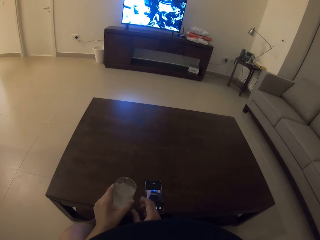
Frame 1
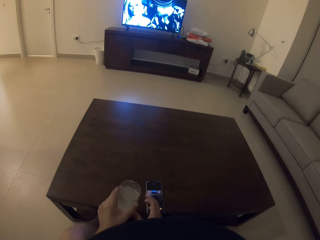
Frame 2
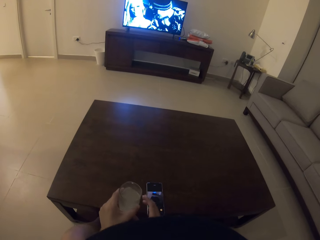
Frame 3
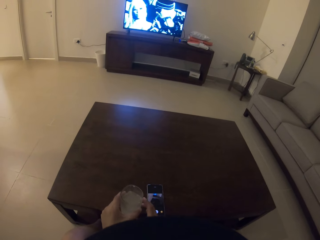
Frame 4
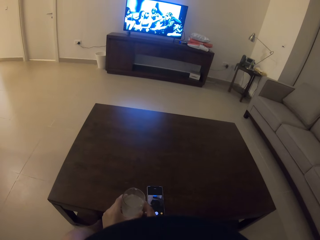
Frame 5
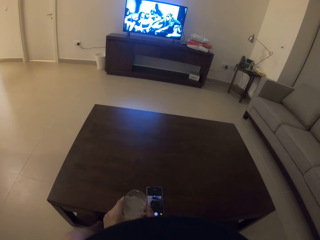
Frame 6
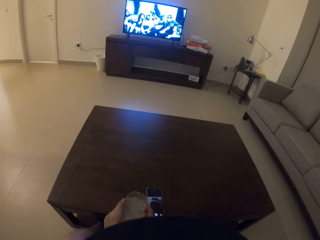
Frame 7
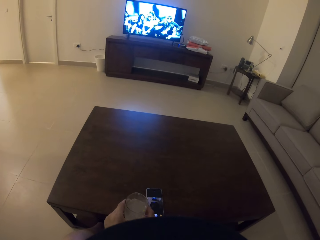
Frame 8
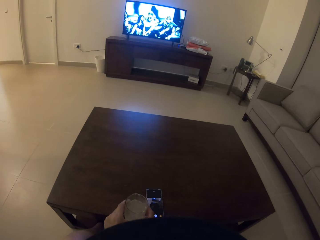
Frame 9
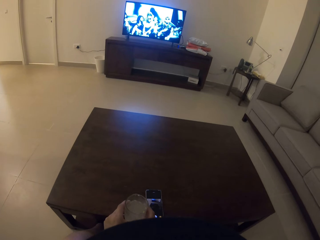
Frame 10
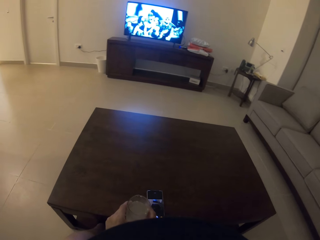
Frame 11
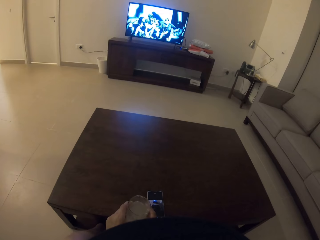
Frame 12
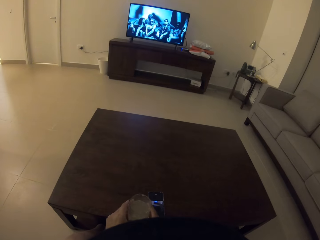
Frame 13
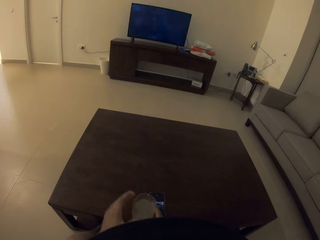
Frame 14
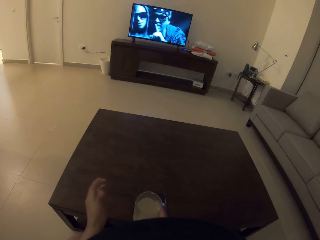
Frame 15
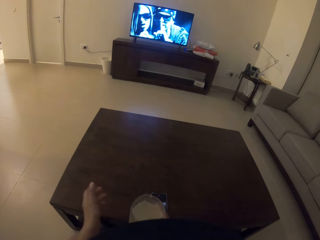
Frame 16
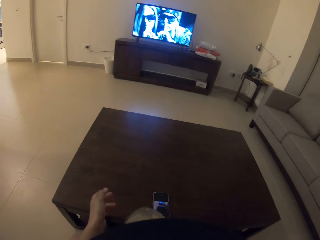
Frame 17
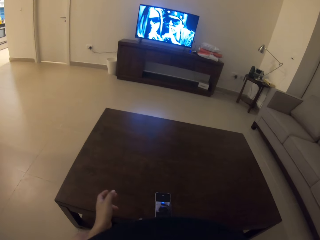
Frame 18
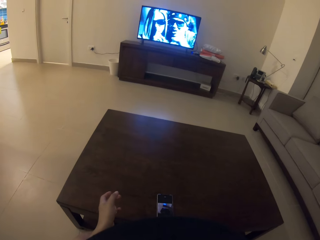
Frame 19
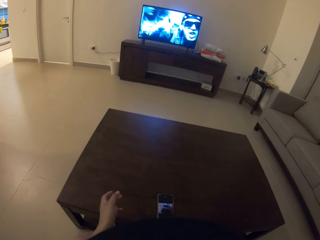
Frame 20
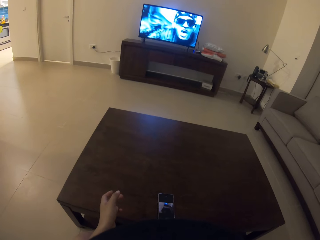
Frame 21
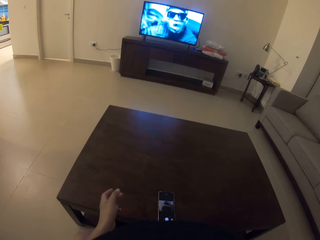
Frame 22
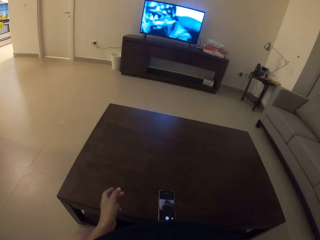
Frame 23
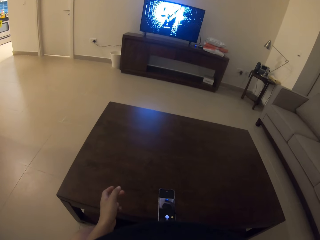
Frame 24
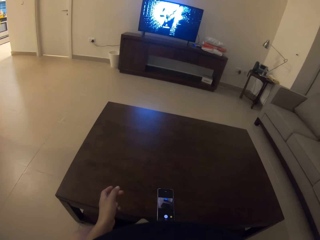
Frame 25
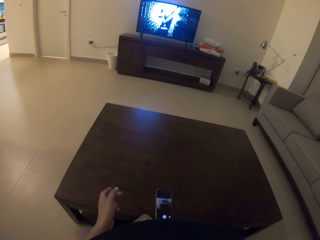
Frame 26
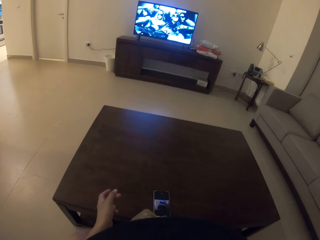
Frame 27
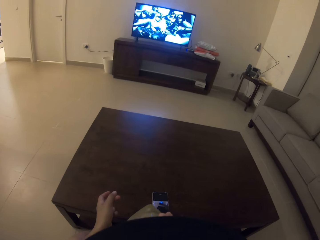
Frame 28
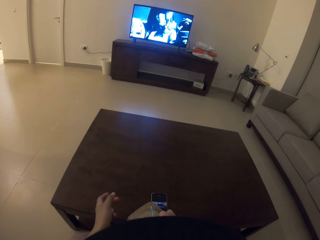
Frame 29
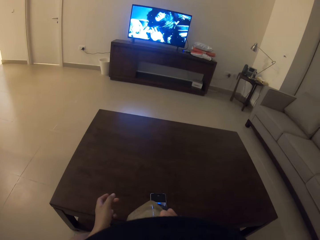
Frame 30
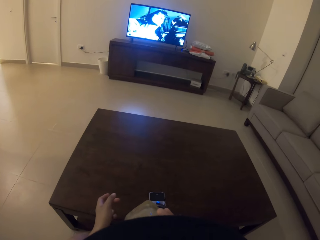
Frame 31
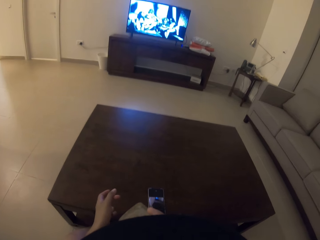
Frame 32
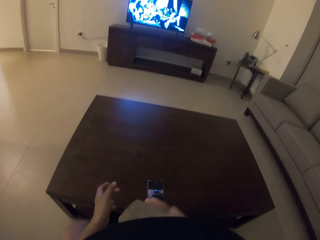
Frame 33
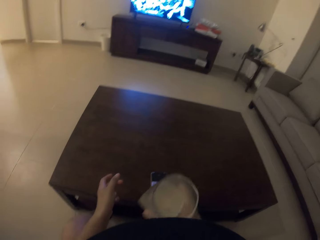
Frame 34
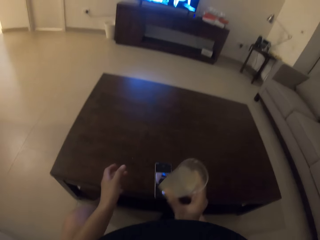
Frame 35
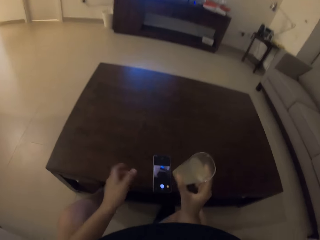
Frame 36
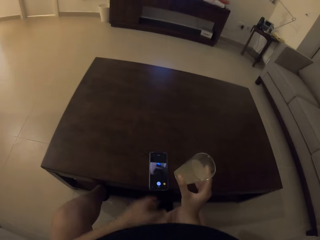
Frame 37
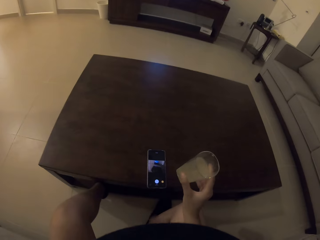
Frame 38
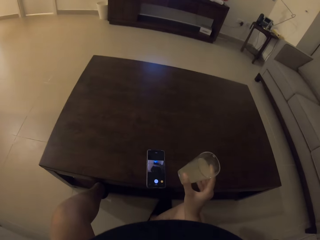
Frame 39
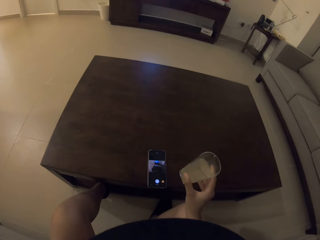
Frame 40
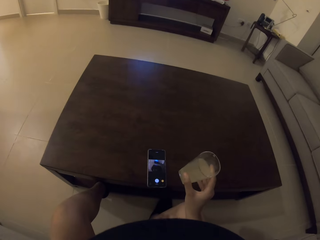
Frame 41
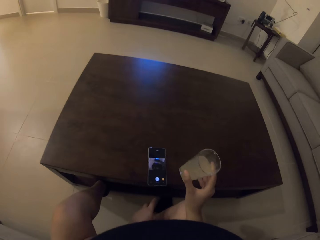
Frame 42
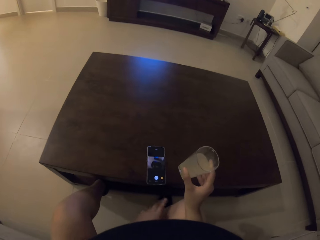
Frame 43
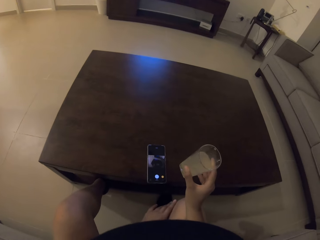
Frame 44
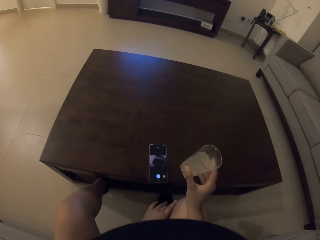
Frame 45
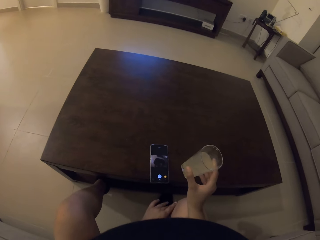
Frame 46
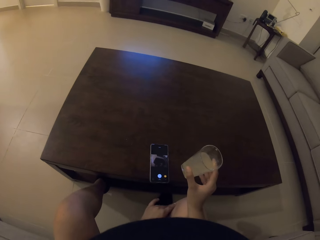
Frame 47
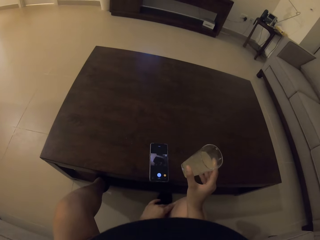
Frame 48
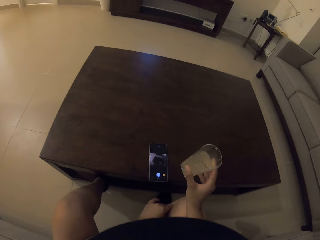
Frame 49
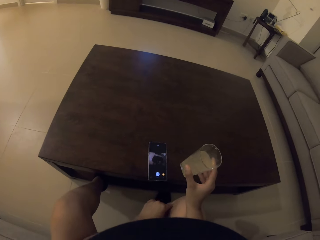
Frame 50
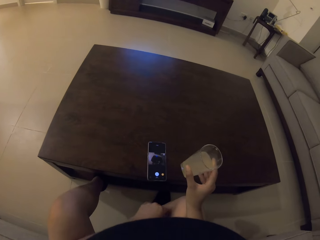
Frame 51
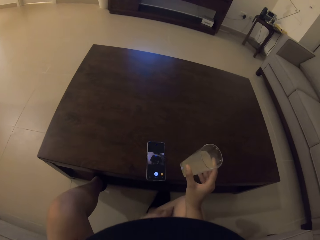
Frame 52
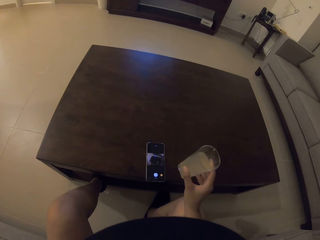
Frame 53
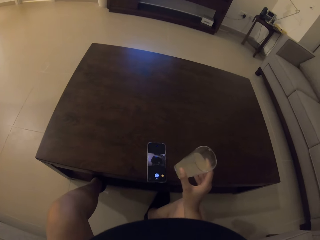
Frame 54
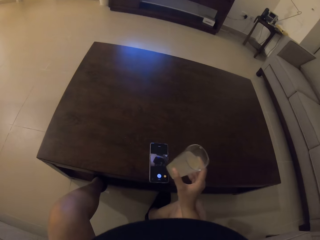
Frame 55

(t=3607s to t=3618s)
The camera wearer holds the glass with her right hand. She watches the television. She drinks from the glass. She watches the television. She drinks from the glass. She stares at the television. She rubs her left hand on the right leg.

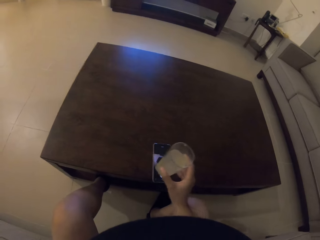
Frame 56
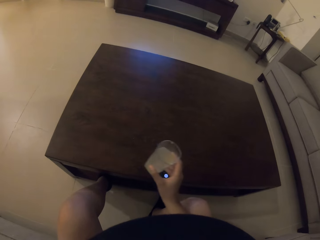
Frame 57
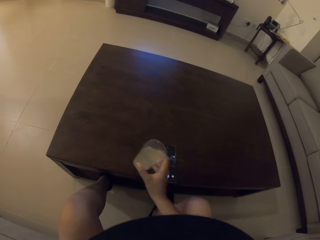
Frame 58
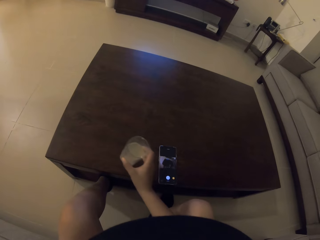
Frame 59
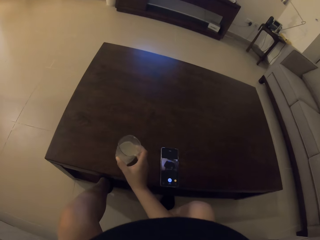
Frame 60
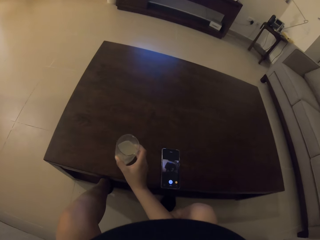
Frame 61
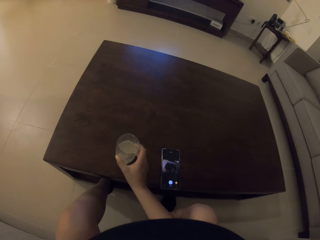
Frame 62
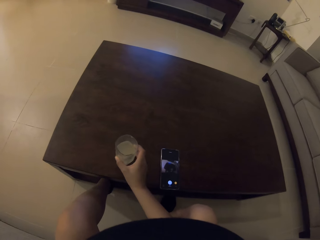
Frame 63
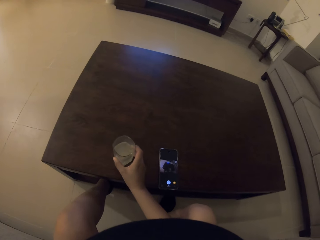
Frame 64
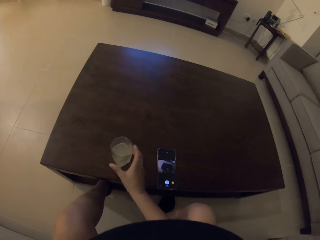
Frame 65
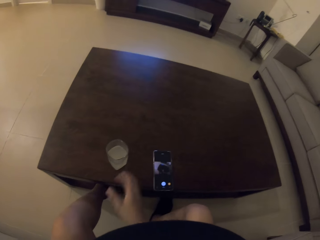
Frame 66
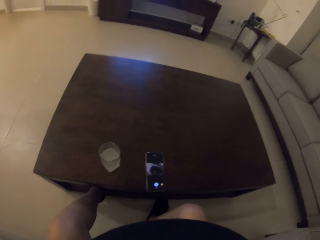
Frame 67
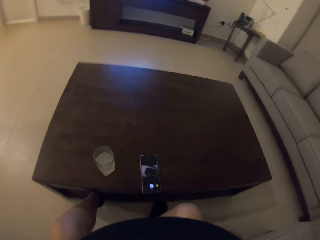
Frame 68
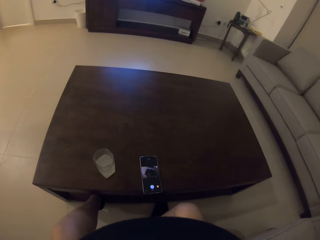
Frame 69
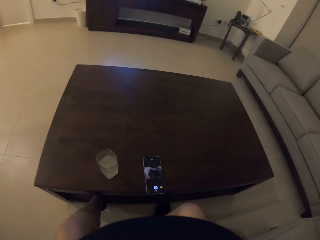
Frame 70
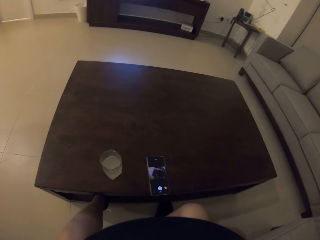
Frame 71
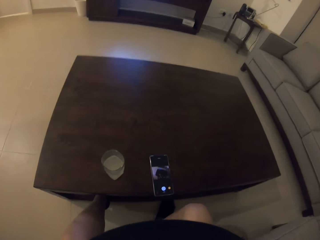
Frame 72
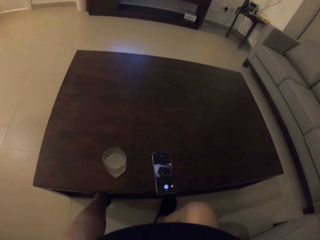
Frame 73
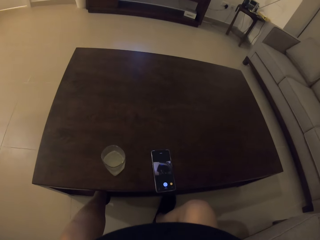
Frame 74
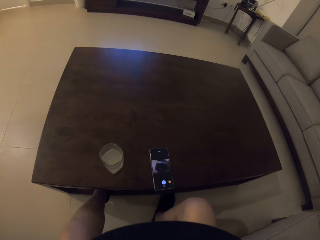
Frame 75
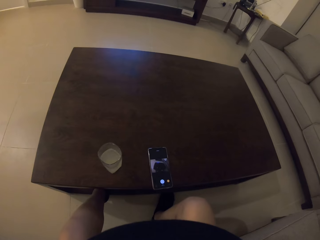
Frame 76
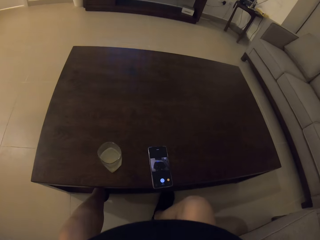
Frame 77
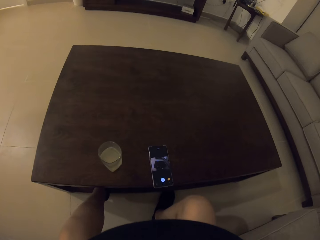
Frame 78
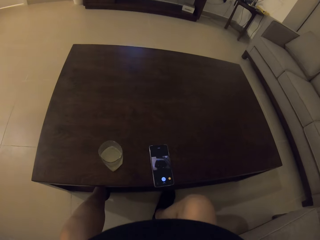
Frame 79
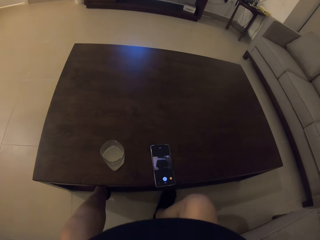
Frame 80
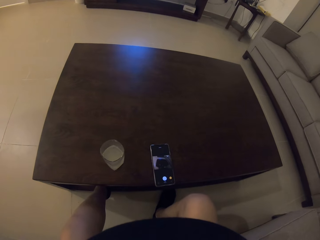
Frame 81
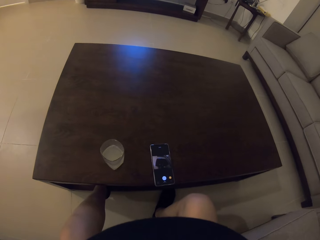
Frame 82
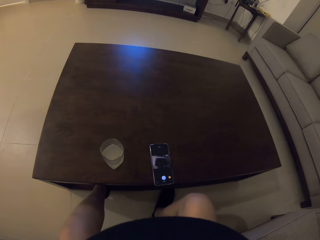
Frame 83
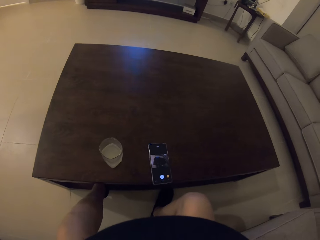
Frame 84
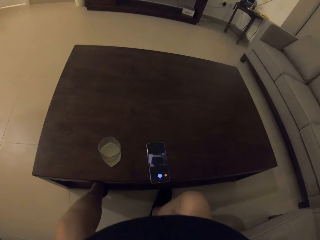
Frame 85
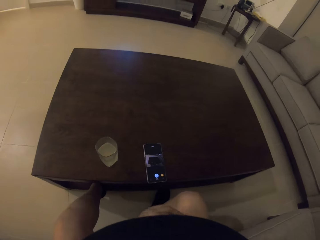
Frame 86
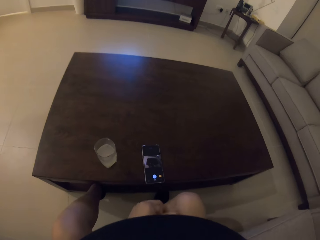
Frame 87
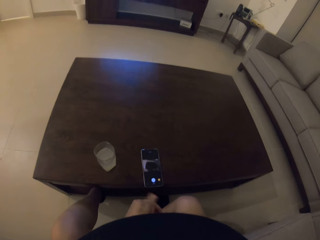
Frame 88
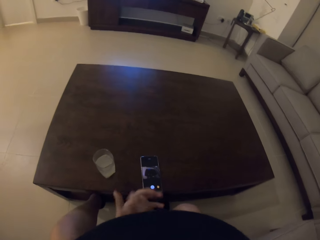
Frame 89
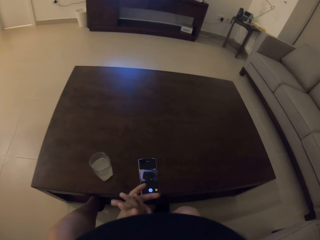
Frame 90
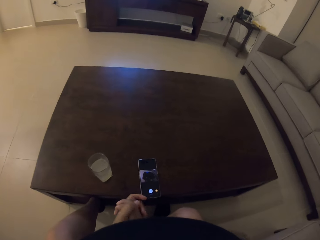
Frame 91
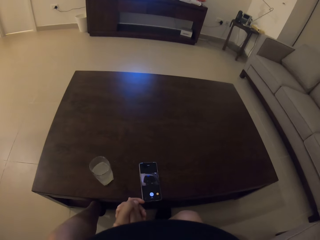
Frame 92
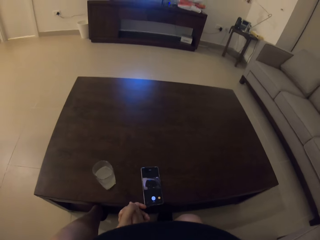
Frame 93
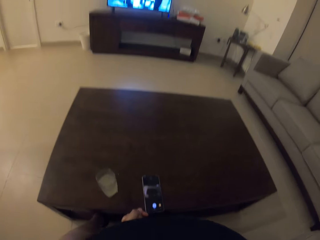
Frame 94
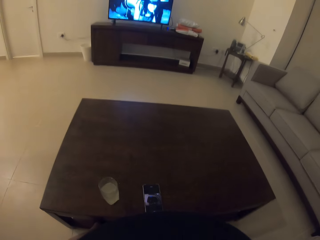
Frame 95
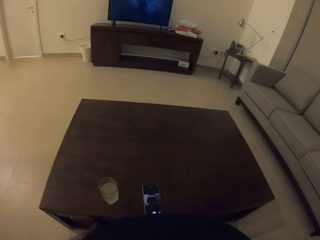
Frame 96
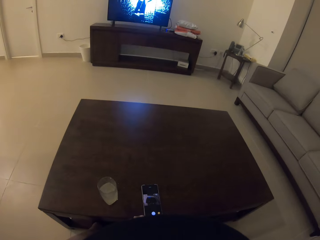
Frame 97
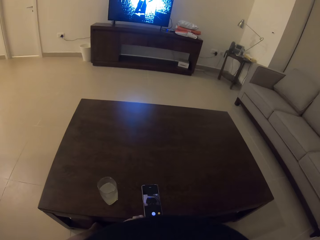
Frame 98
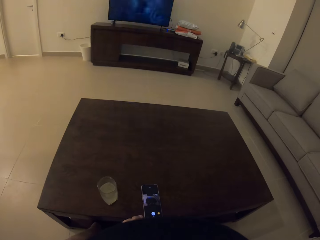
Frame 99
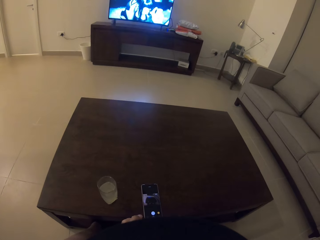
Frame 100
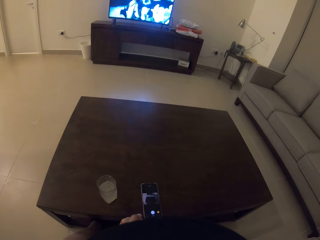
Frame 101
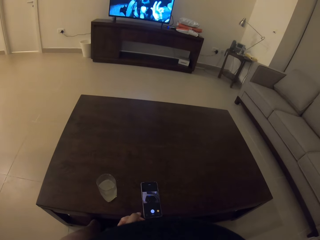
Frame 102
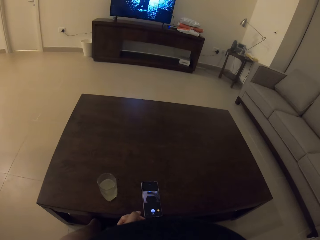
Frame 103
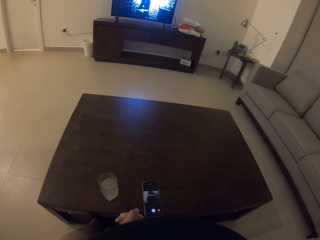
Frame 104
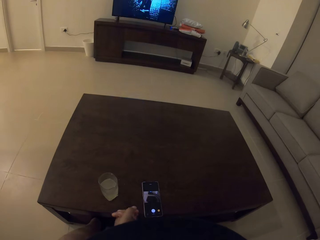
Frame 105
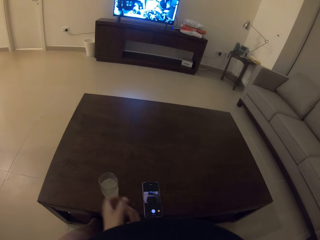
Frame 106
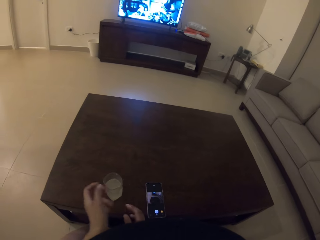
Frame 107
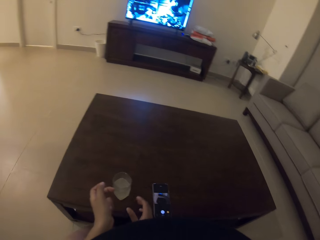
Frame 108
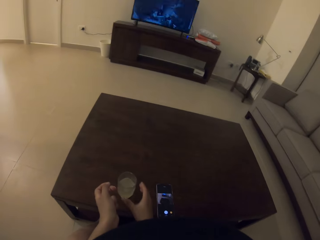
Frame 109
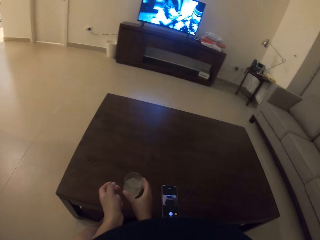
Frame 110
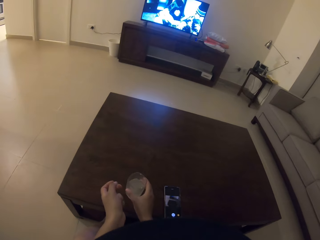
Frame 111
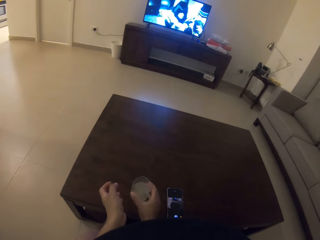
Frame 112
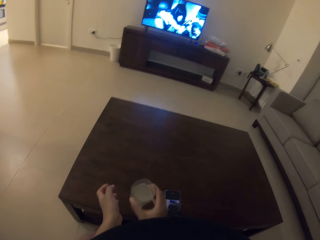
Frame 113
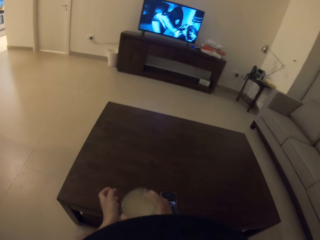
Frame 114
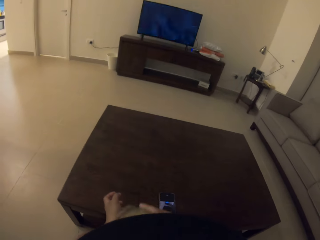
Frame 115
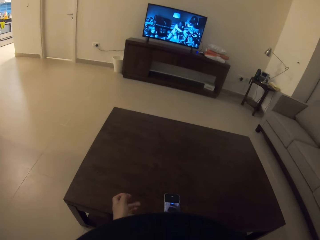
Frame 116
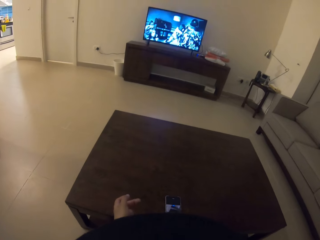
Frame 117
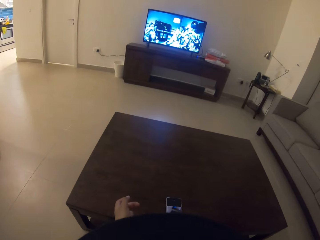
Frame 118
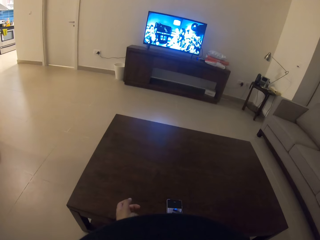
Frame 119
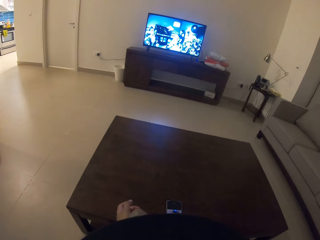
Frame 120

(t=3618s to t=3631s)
The camera wearer places the glass of lemon juice on the table. He stares at the mobile phone. He holds his hands together. He watches the television. He picks up the glass of lemon juice from the table with the right hand. He drinks the lemonade.
